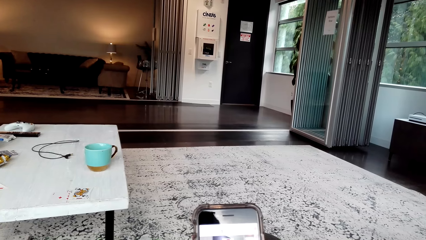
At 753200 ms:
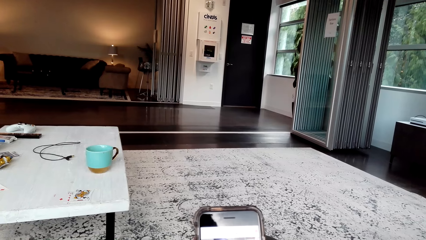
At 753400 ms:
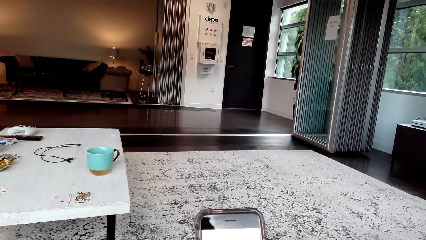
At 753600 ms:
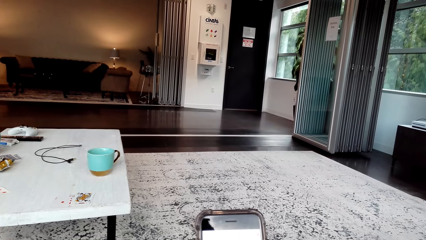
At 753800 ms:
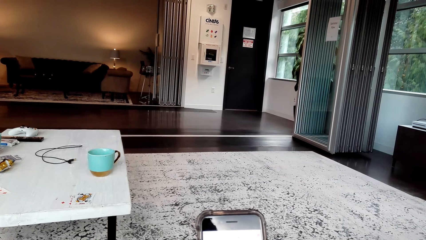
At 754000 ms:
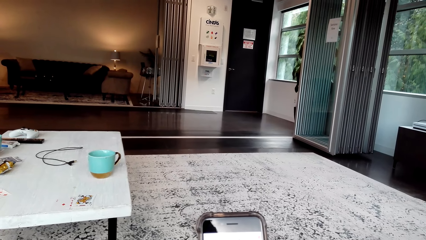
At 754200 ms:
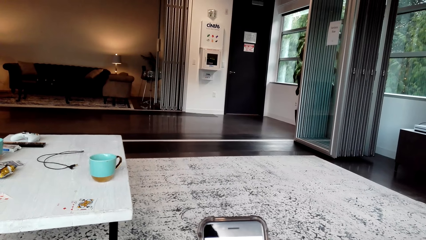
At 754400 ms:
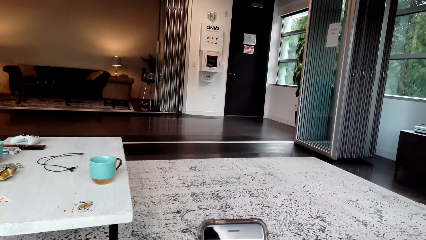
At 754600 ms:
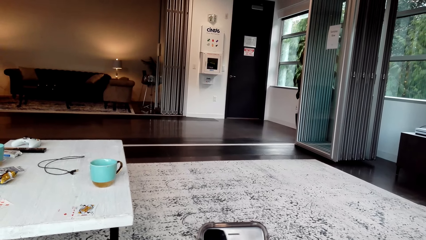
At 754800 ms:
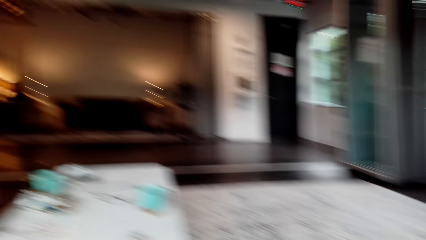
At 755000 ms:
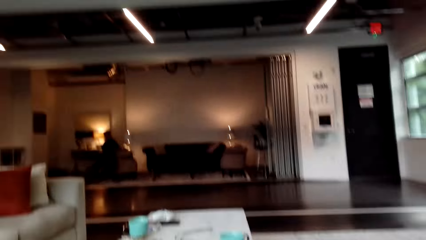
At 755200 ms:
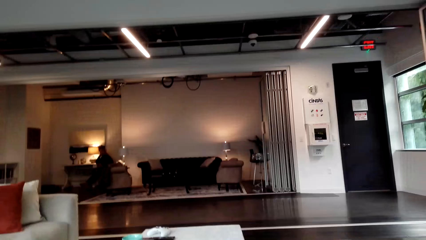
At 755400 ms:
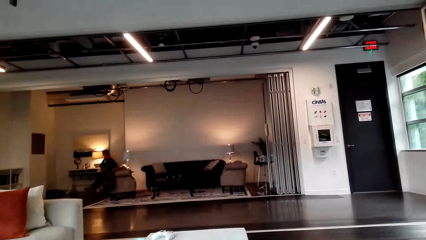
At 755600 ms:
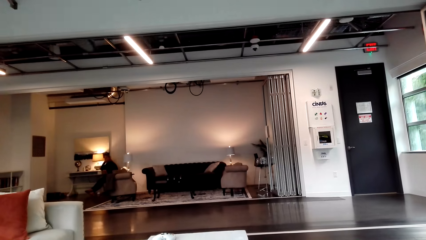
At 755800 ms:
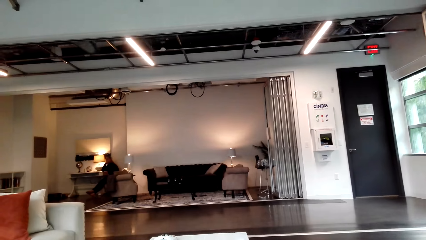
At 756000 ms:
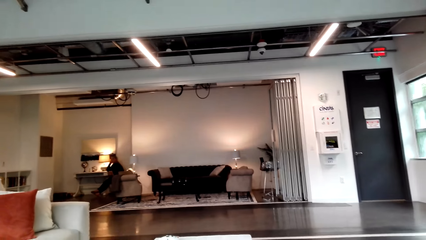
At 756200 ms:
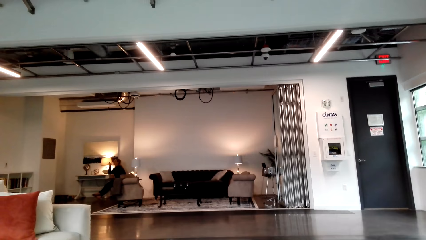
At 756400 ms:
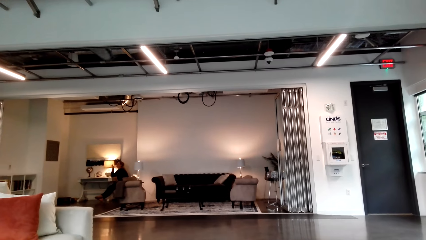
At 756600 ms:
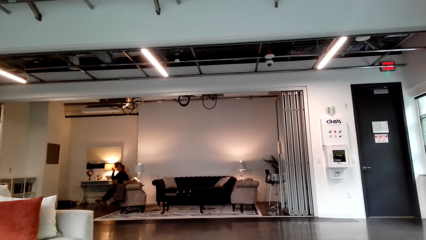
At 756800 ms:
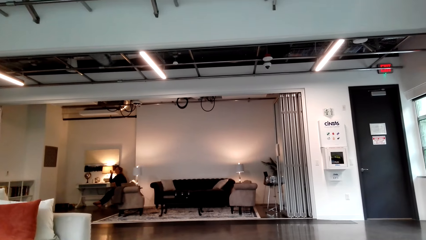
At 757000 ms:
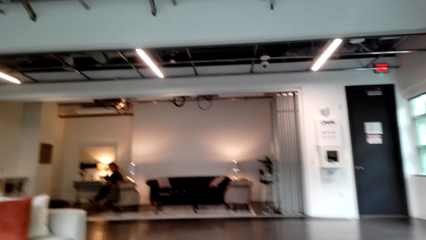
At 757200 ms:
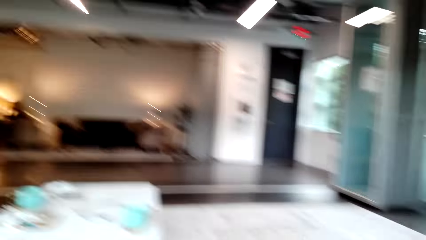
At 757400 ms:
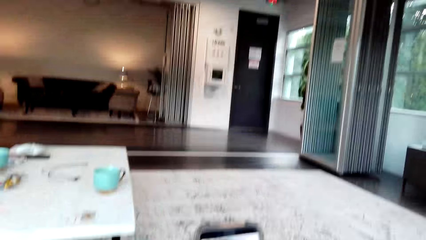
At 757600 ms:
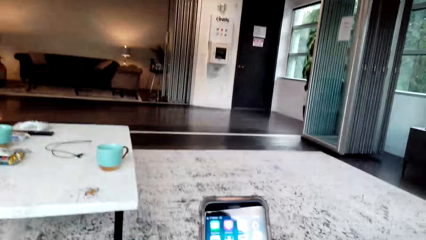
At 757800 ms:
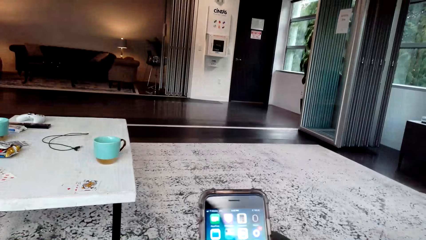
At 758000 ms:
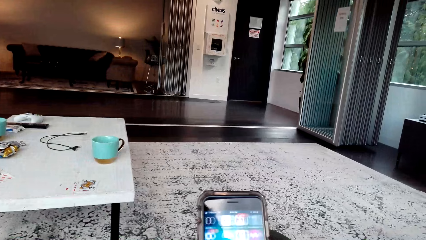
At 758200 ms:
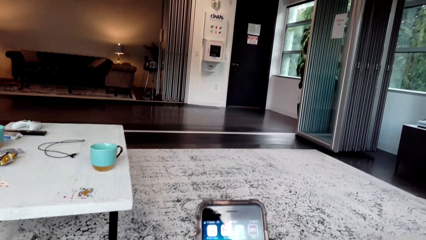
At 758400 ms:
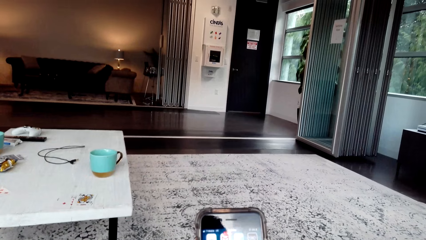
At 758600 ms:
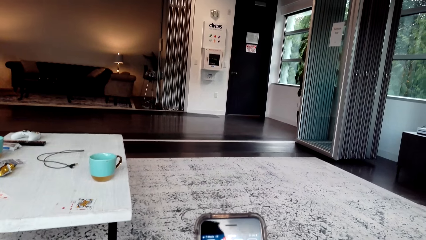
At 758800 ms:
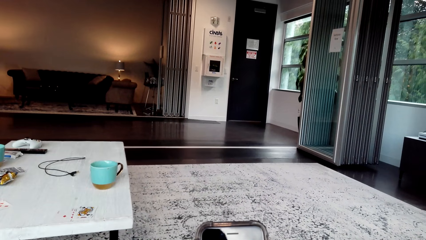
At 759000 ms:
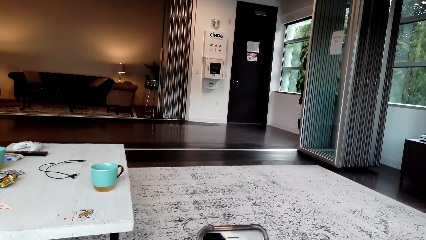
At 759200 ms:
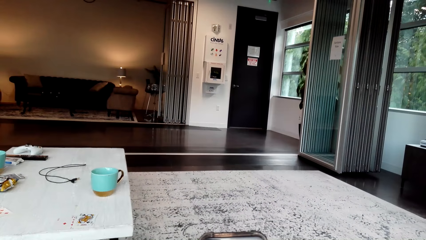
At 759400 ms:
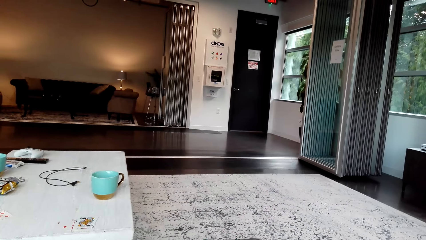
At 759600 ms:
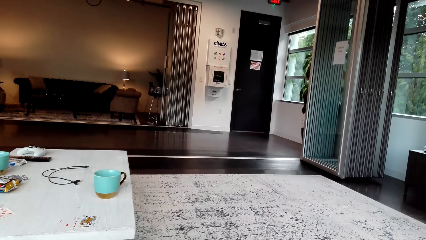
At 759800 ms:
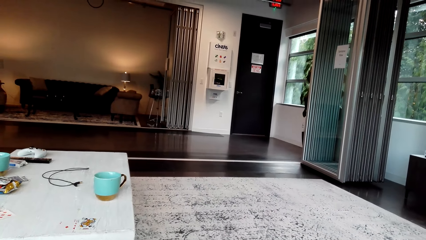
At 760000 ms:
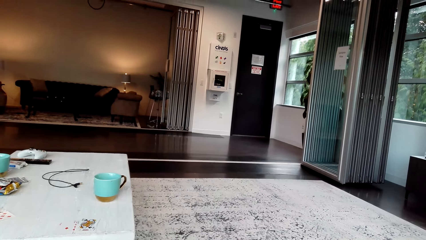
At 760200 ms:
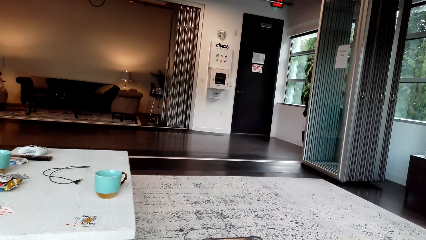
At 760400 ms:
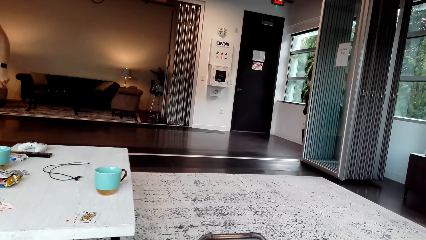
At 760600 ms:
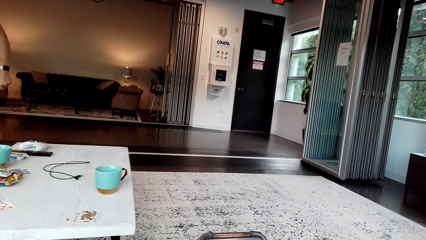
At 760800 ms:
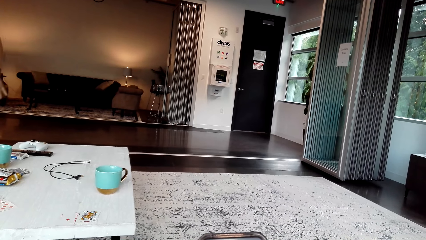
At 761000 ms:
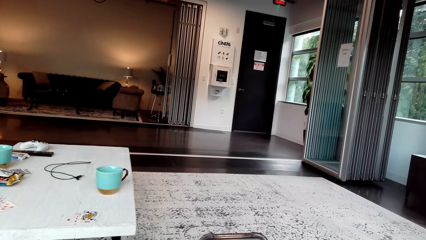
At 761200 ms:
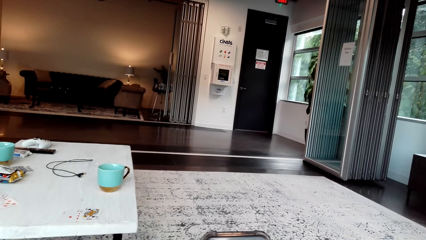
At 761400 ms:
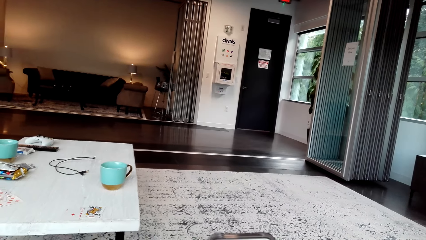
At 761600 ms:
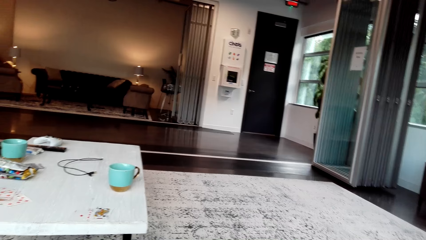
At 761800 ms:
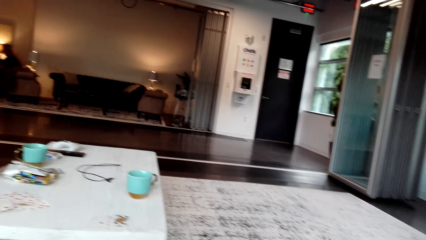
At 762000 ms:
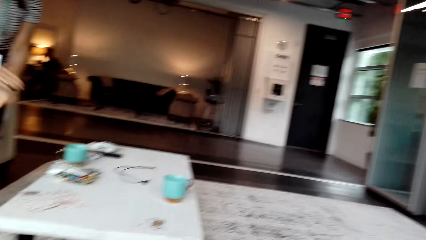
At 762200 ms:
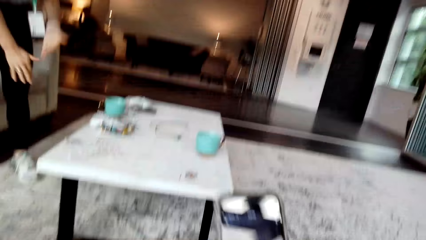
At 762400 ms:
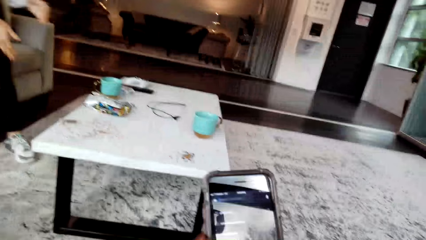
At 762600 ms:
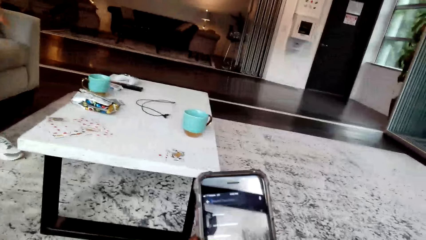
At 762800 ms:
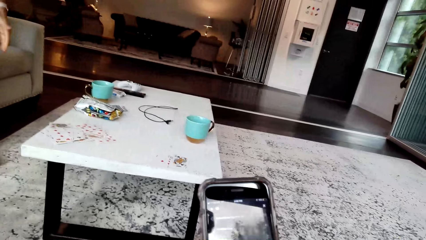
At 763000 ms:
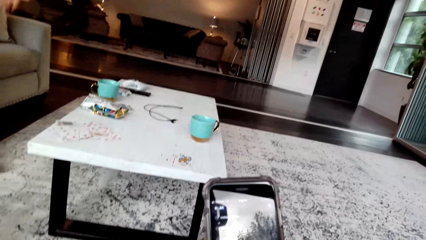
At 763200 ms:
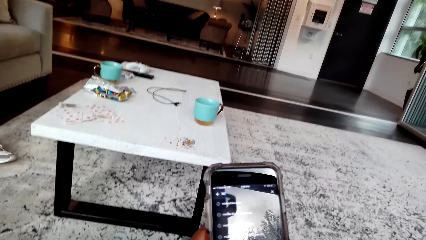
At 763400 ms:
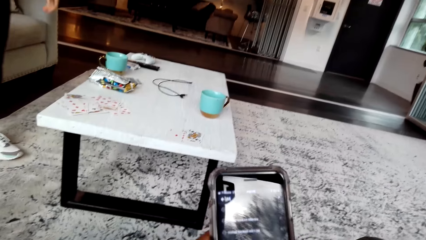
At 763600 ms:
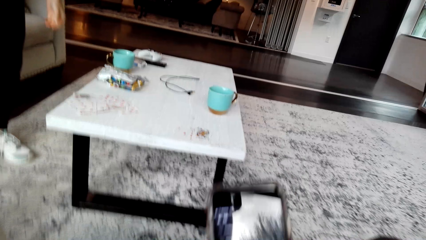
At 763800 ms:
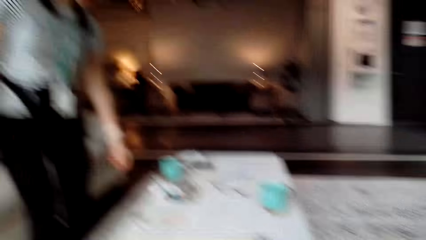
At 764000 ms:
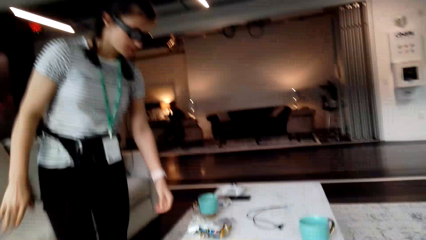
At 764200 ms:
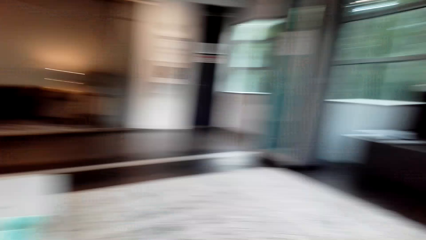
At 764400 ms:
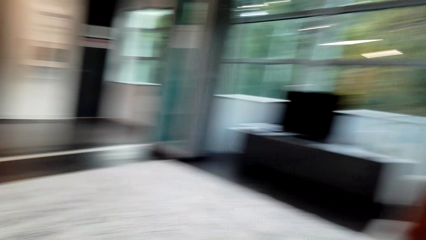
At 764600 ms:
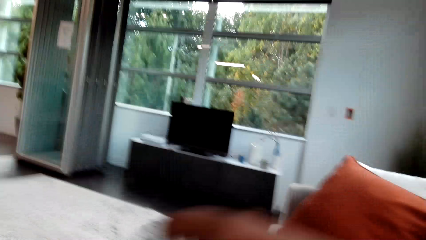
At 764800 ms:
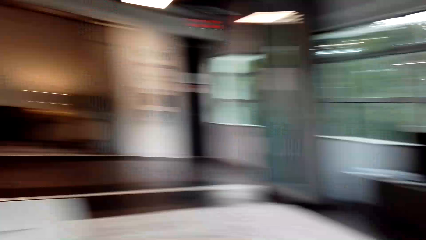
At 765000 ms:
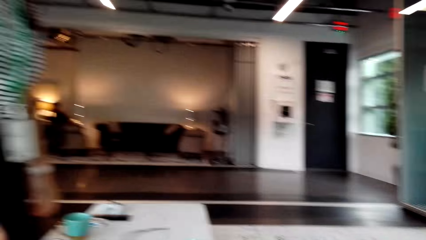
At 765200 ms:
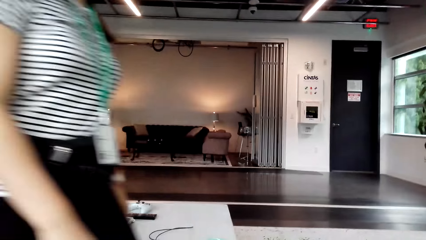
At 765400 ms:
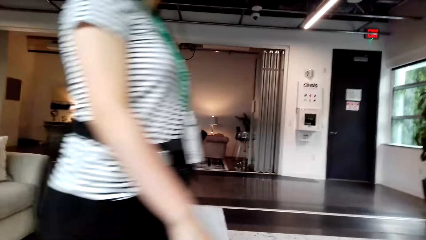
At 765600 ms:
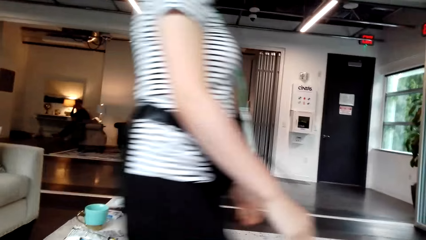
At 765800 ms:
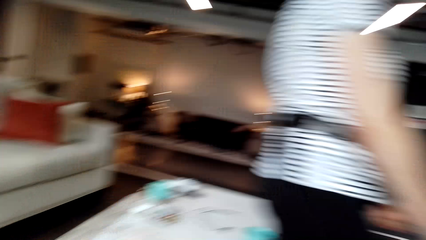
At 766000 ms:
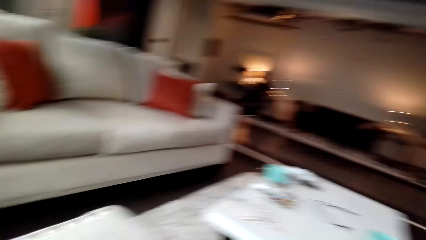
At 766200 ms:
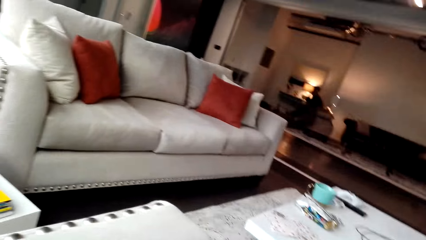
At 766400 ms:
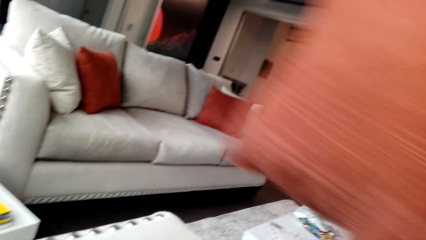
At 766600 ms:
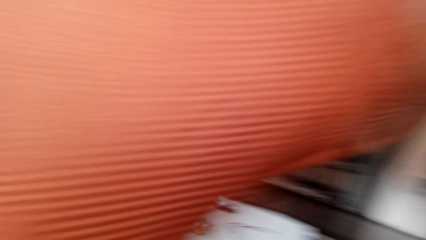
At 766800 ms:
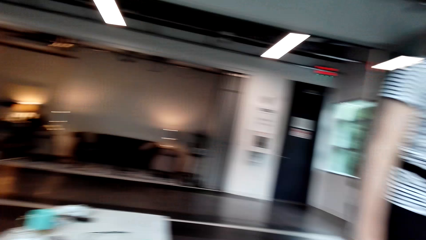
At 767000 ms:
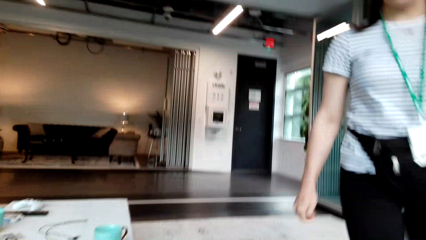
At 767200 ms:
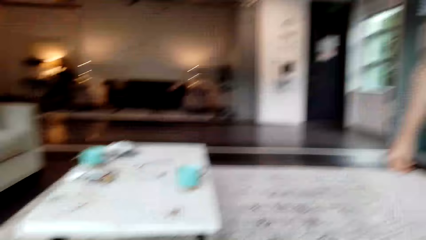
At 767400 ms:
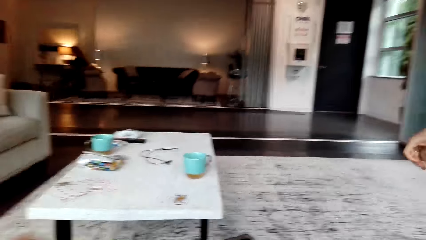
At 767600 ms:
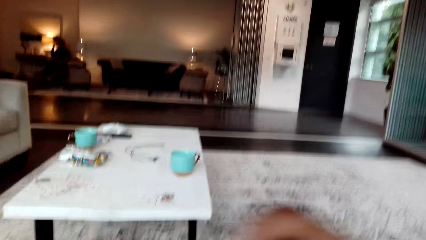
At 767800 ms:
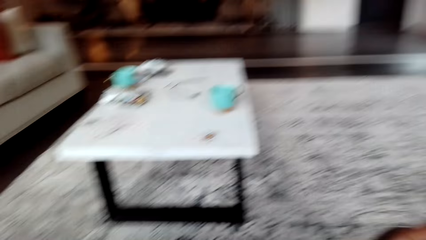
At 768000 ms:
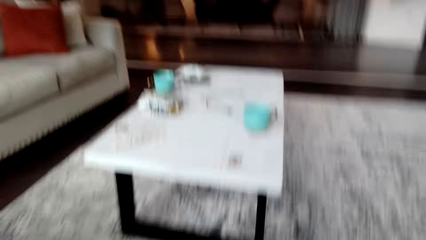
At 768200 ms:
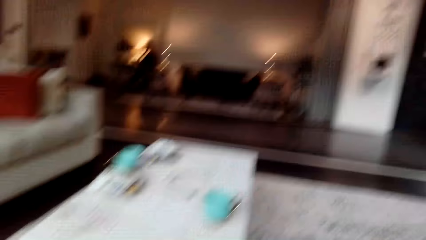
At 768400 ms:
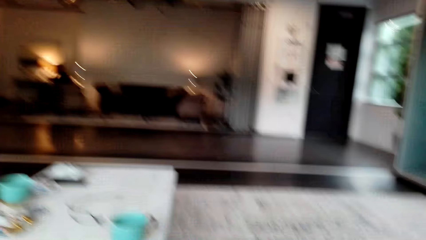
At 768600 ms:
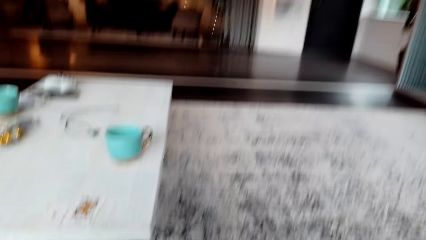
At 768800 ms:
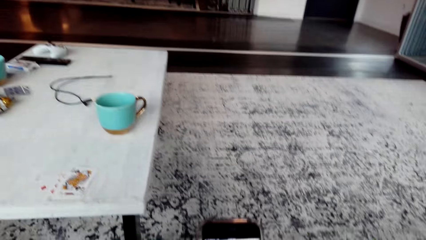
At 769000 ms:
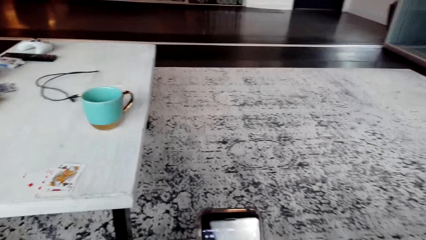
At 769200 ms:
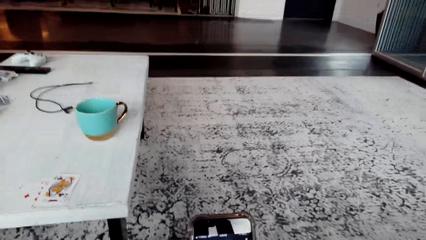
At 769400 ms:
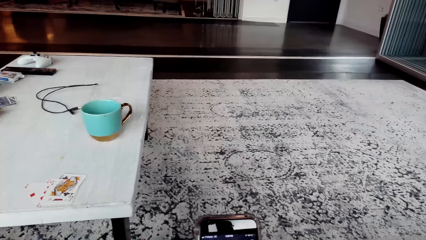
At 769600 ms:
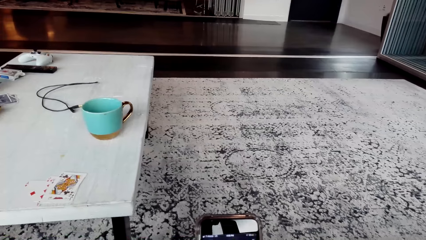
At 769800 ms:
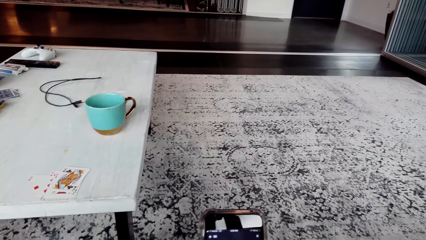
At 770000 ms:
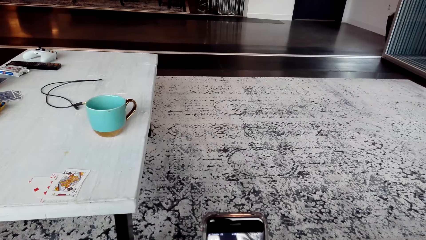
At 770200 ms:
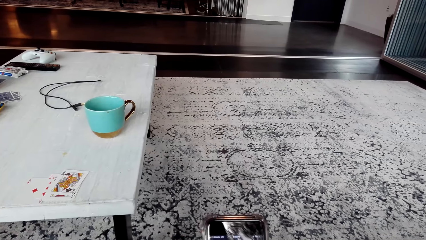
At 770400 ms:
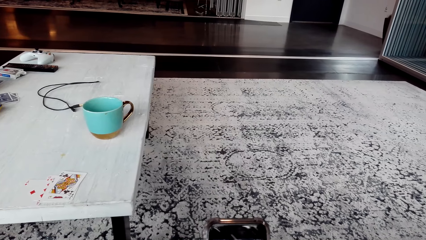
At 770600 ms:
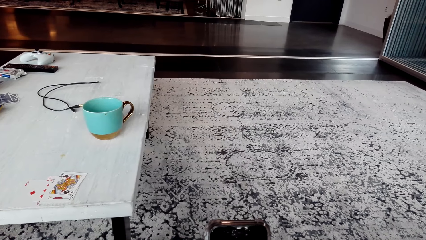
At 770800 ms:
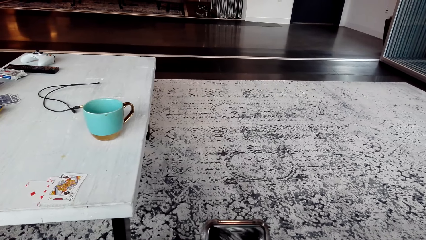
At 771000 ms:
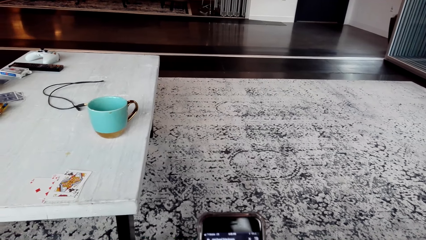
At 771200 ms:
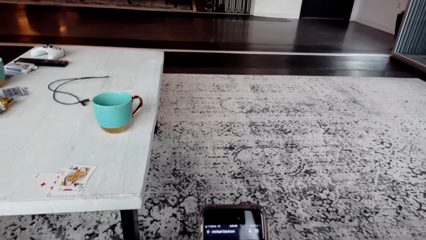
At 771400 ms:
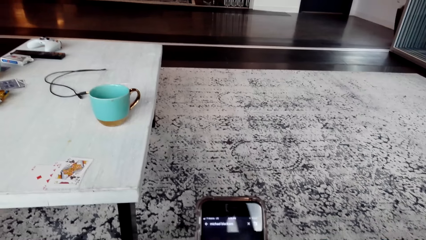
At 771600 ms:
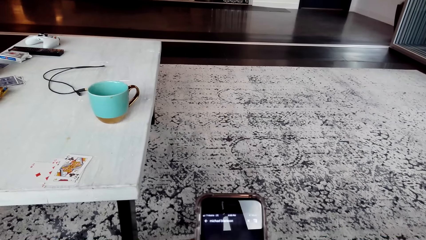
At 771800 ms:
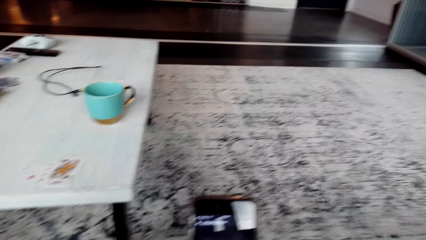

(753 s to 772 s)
The camera wearer looks around the house. They interact with a person and operate a phone. They interact with the person. They look around. The person walks across the house. The camera wearer moves a piece of cloth. They interact with the person and operate the phone.
